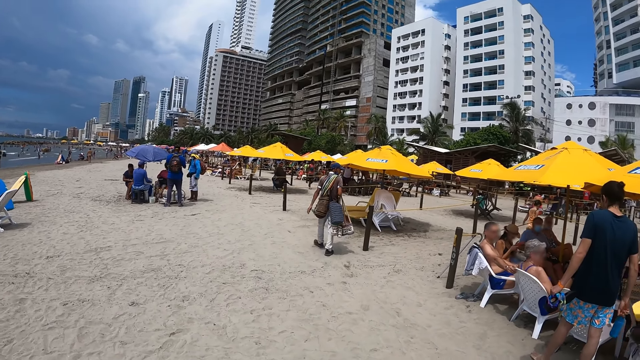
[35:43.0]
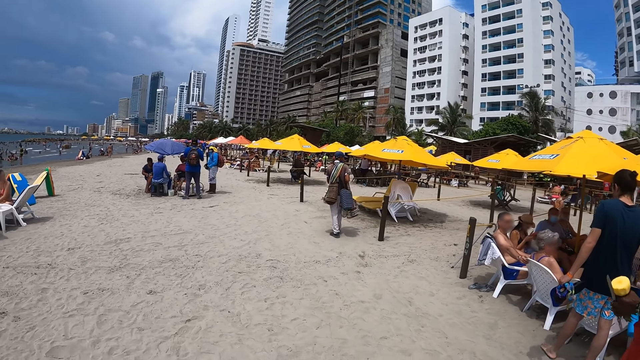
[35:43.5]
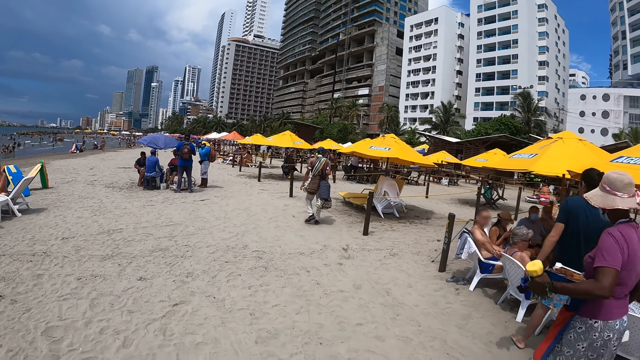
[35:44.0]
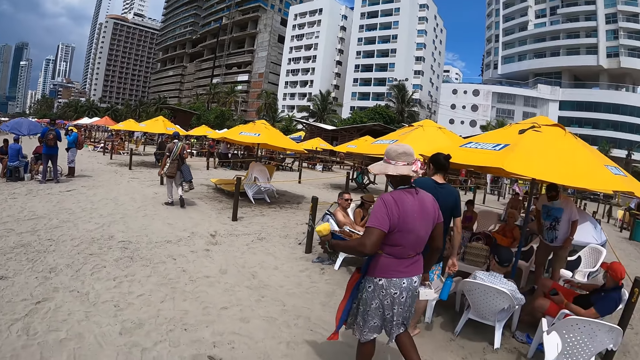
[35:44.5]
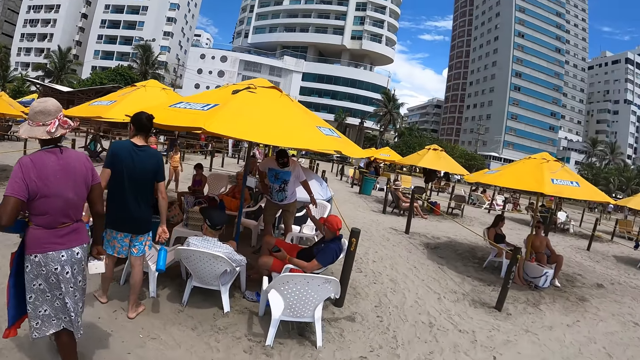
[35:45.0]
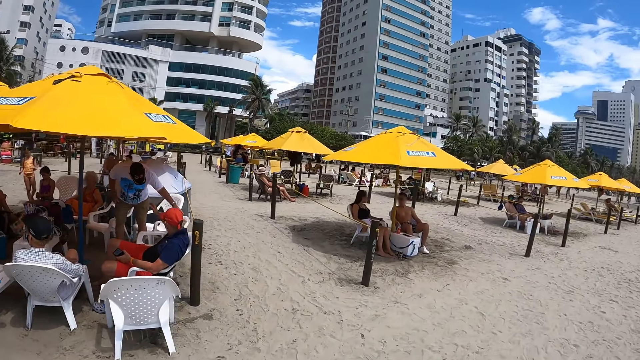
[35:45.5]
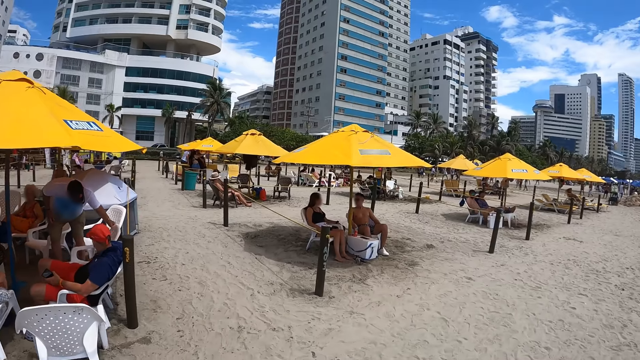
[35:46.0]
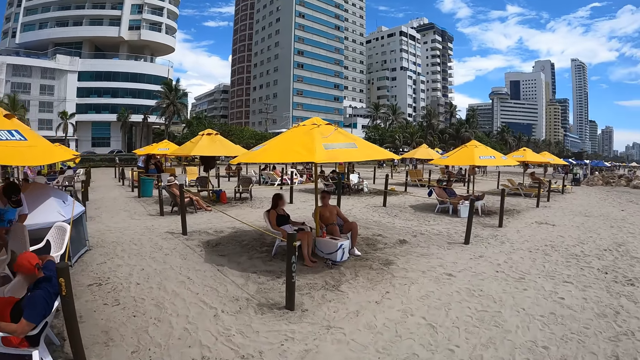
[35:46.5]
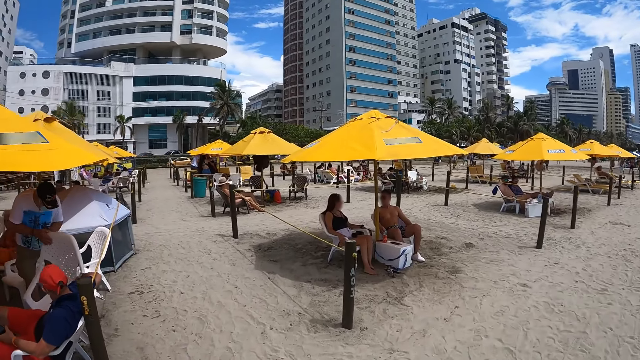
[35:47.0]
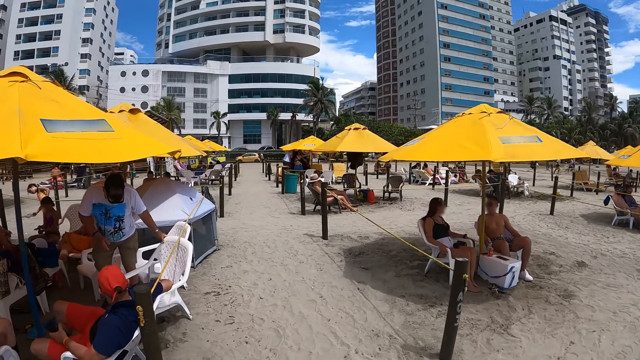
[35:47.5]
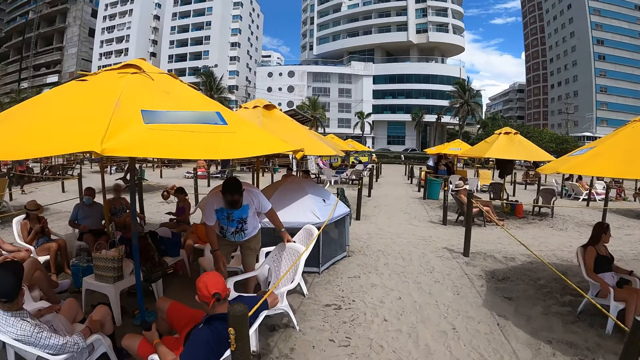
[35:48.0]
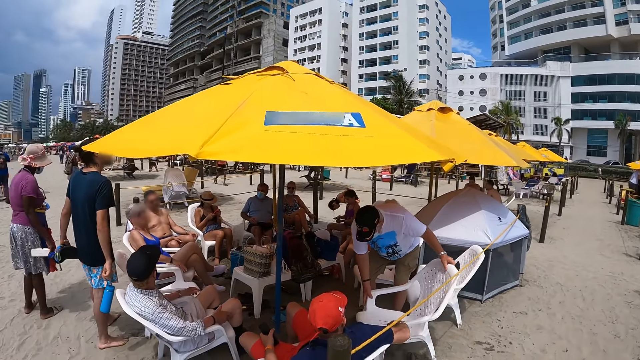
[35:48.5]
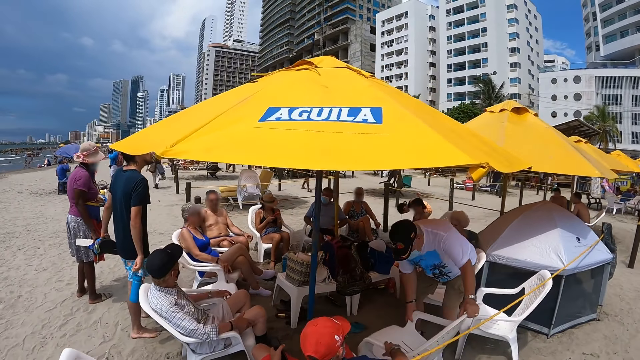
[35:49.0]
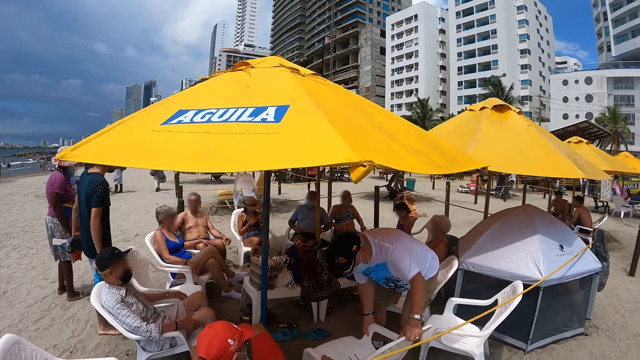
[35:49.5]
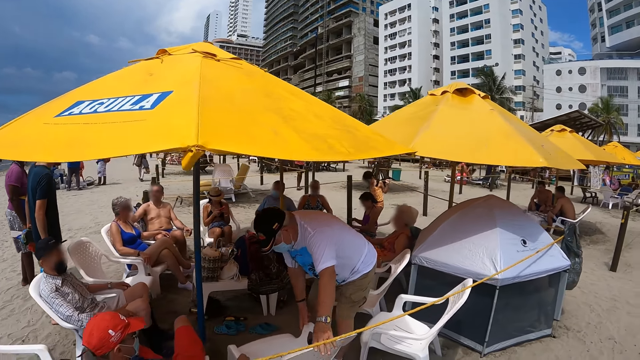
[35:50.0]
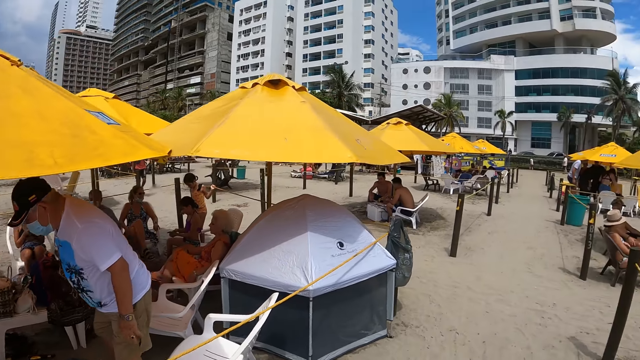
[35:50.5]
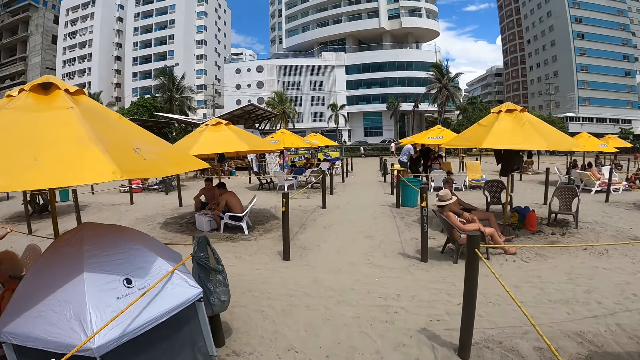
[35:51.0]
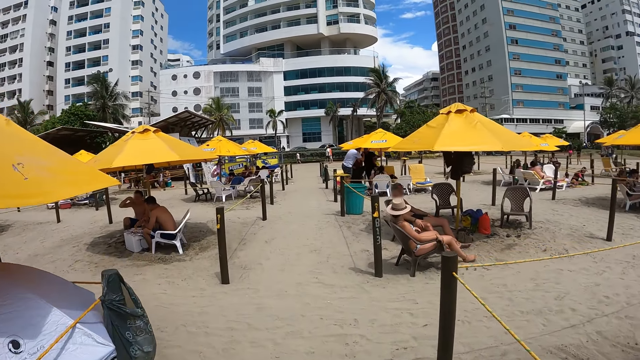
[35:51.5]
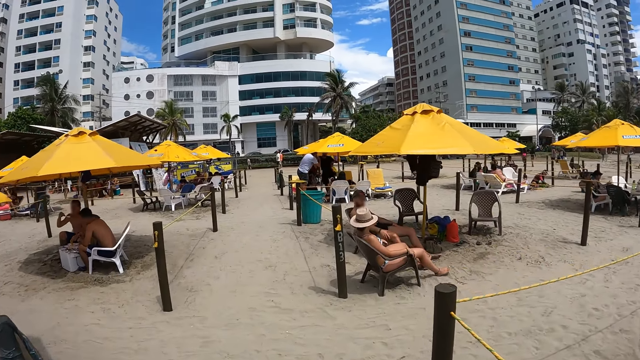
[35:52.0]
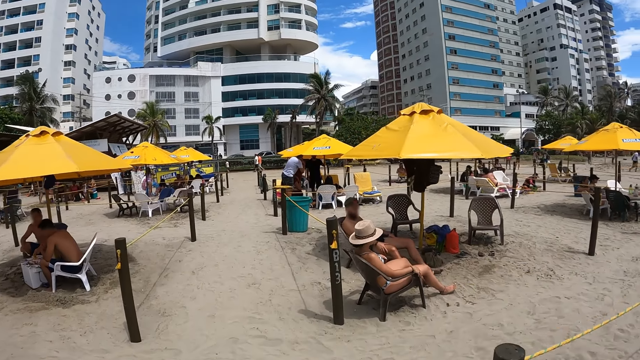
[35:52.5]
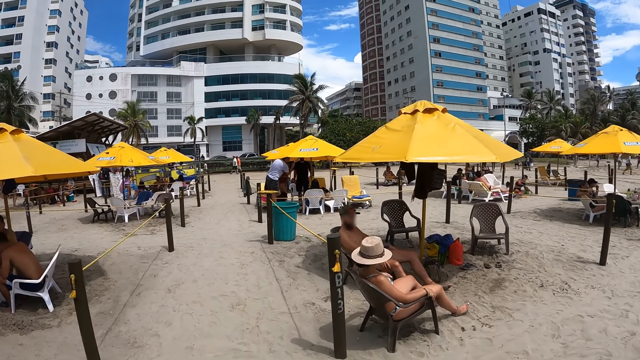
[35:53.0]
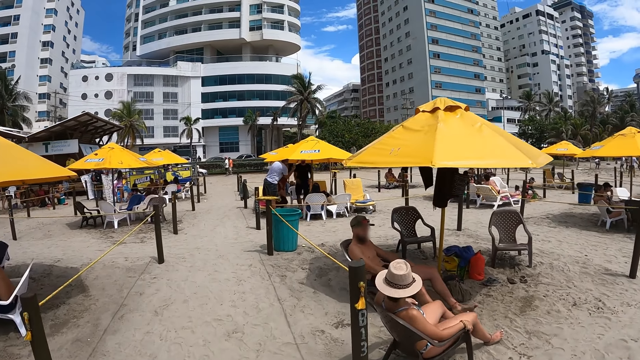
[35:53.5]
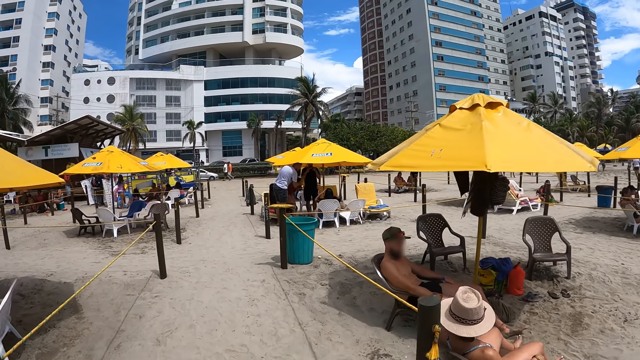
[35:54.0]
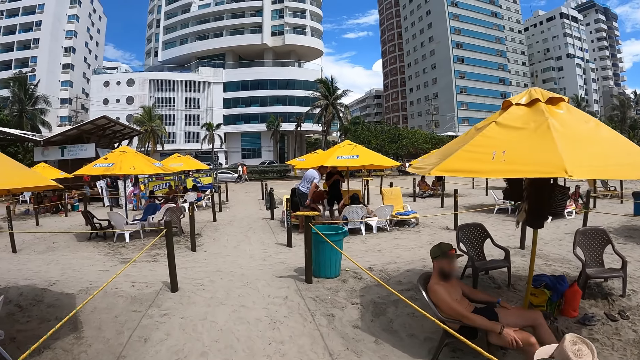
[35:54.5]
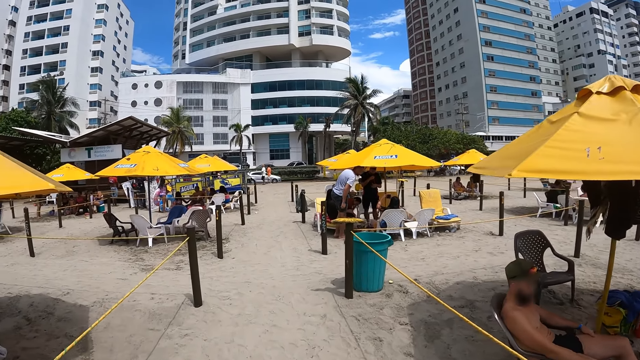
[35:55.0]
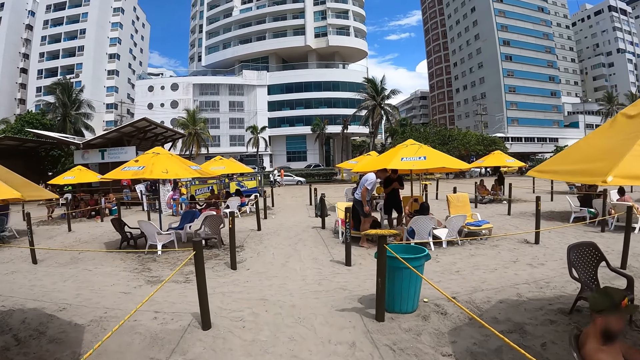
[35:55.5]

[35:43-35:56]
The camera wearer turns around. They walk around. They walk along.

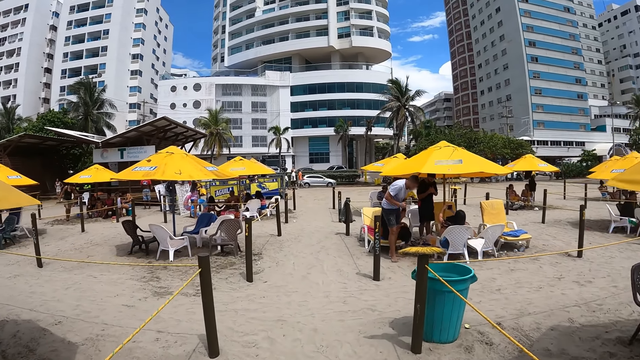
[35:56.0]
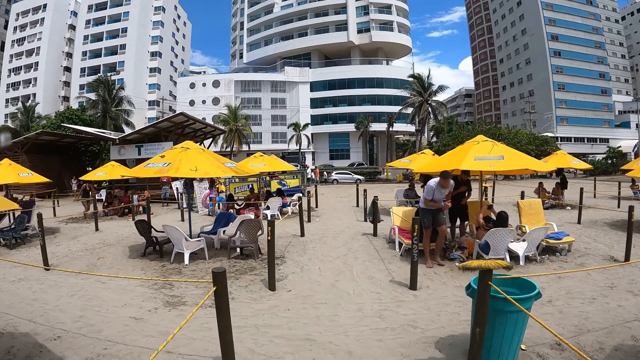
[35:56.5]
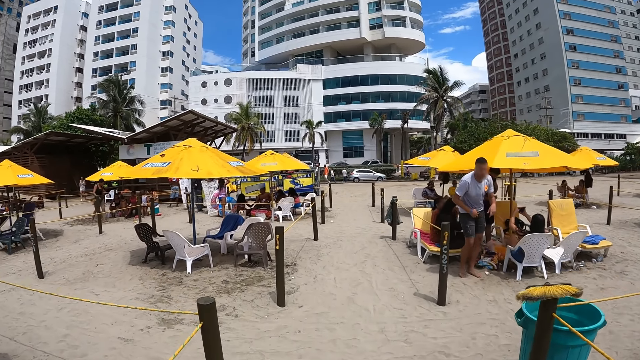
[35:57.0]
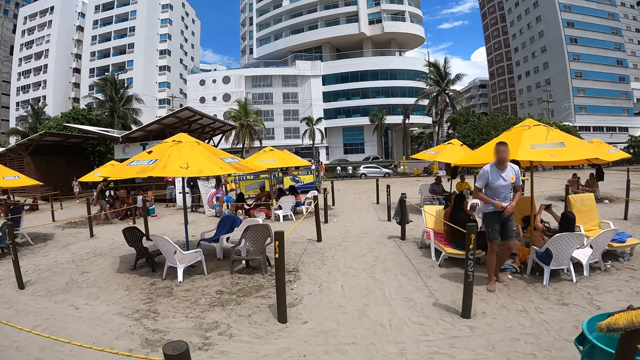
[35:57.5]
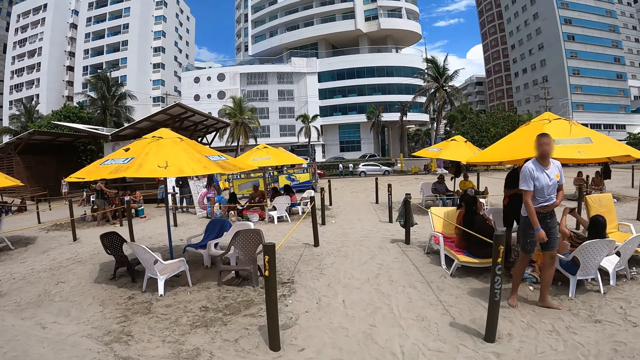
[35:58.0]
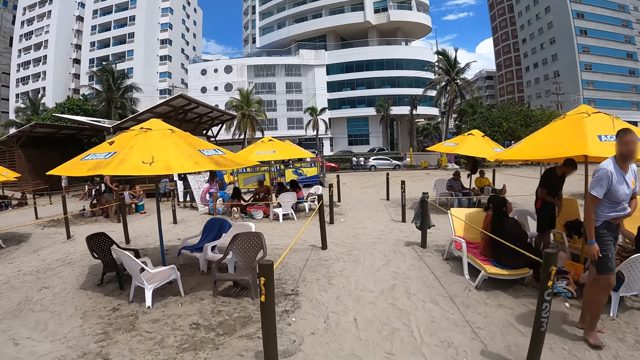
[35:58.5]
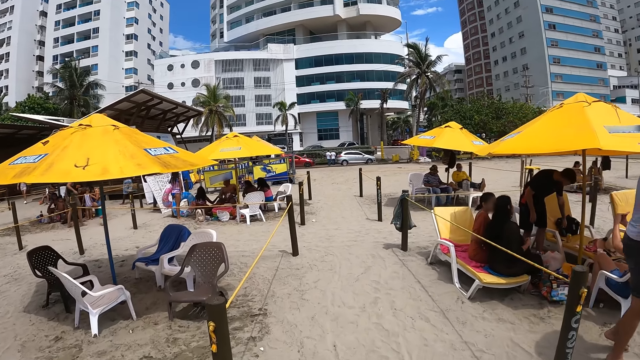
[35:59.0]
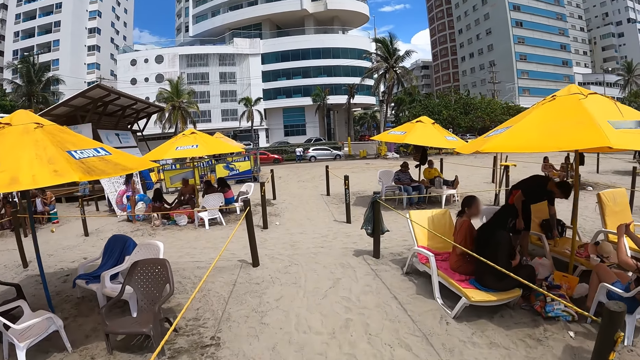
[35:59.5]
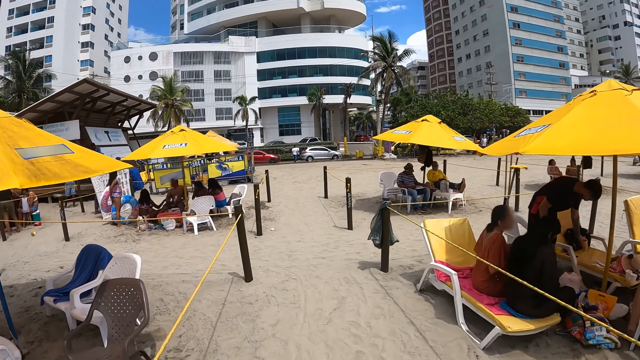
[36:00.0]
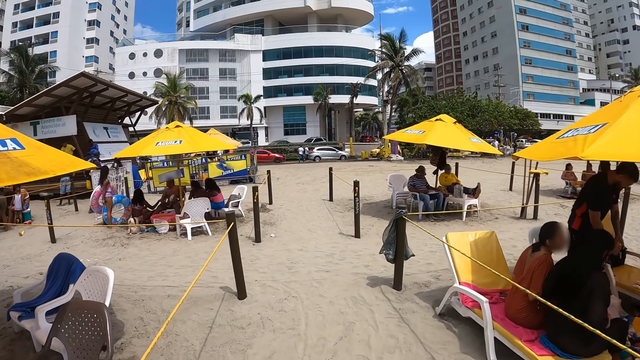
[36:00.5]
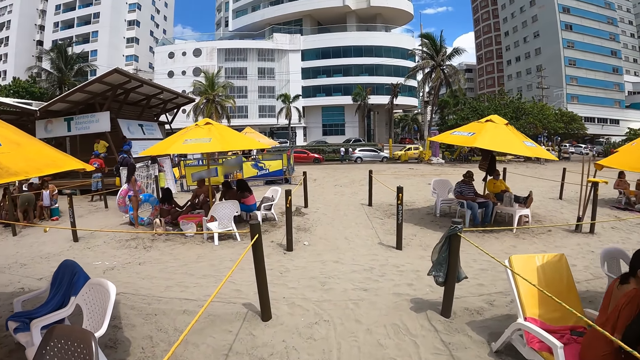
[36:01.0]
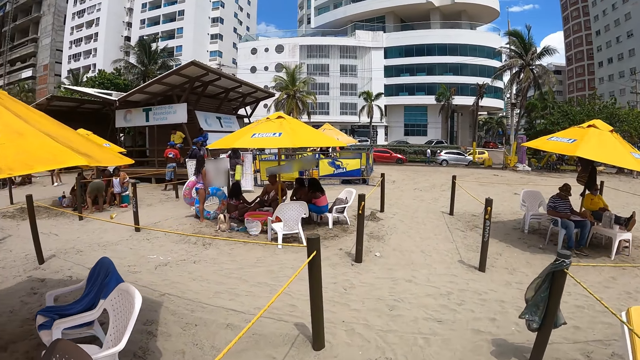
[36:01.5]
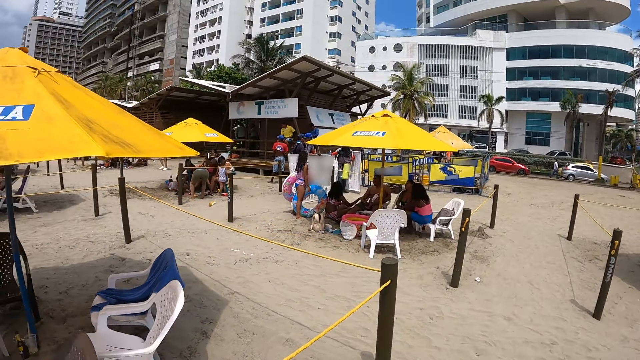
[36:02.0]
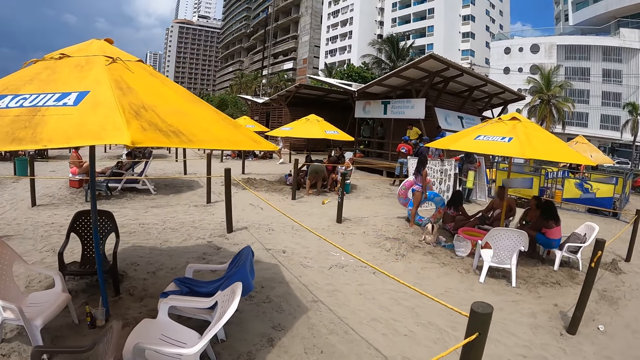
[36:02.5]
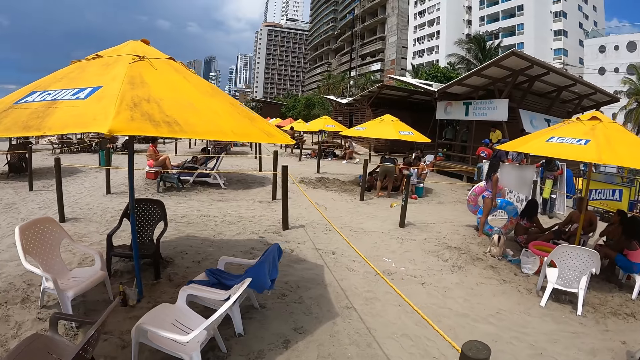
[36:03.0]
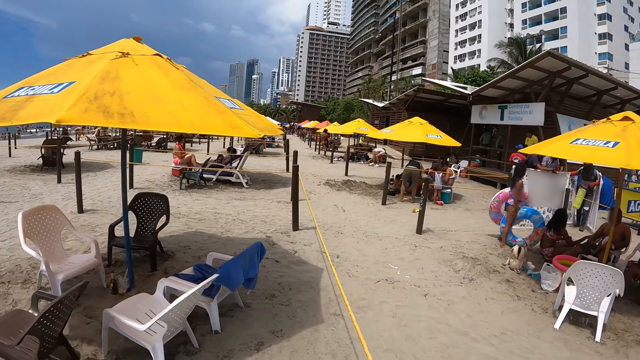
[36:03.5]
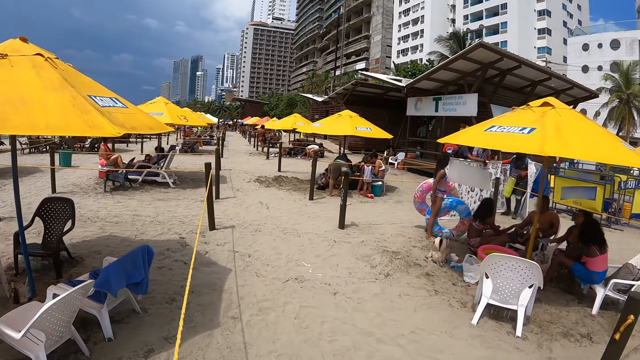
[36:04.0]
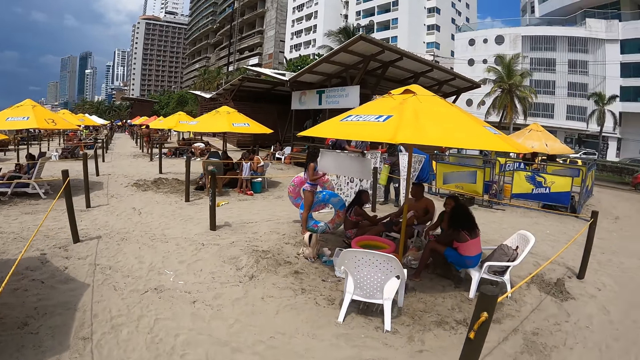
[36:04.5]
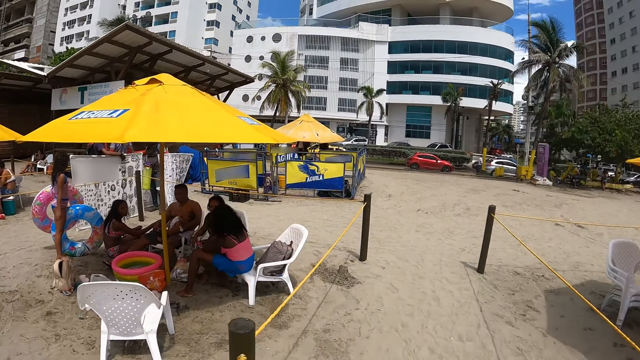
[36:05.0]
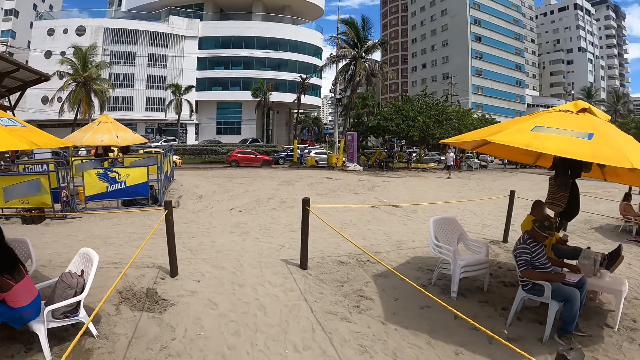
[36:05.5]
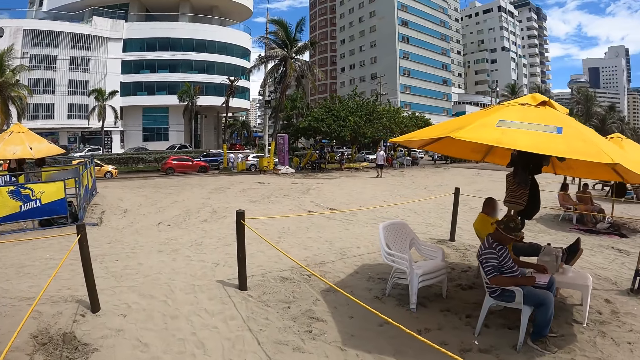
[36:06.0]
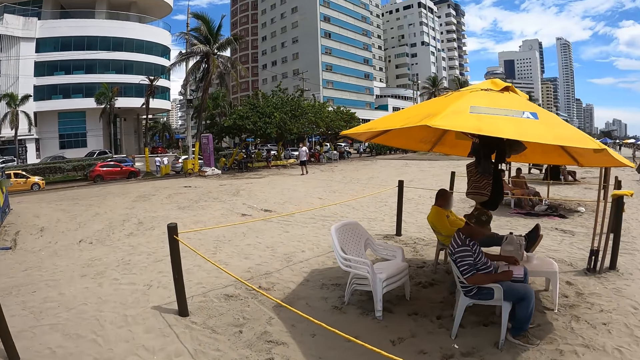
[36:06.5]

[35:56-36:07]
The camera wearer turns around.
